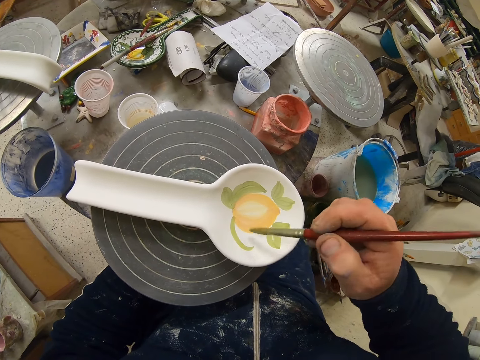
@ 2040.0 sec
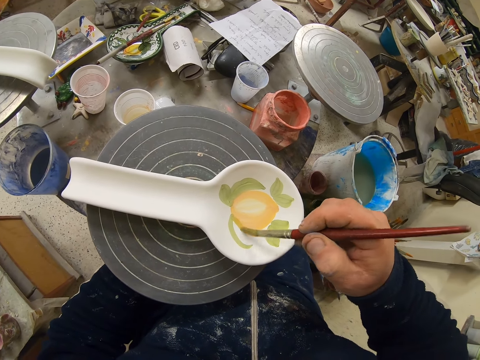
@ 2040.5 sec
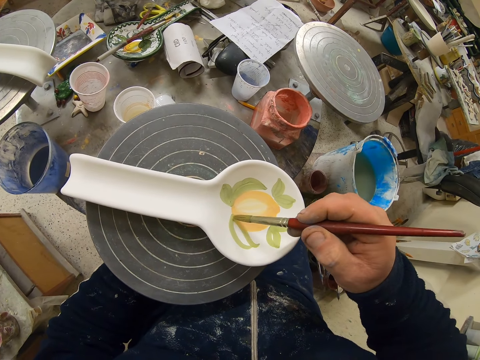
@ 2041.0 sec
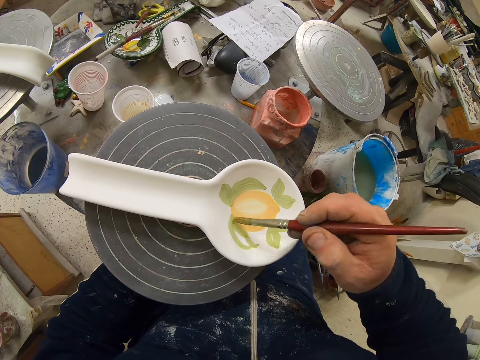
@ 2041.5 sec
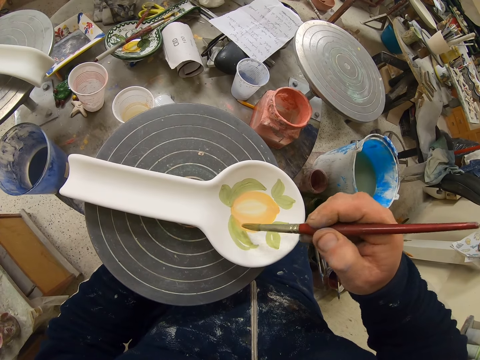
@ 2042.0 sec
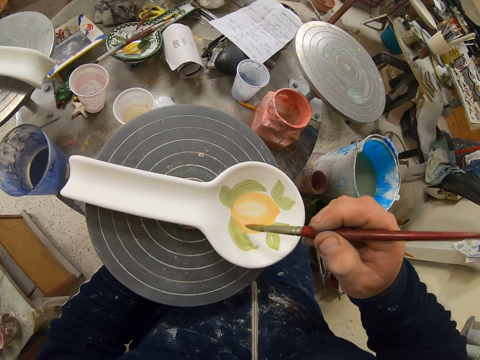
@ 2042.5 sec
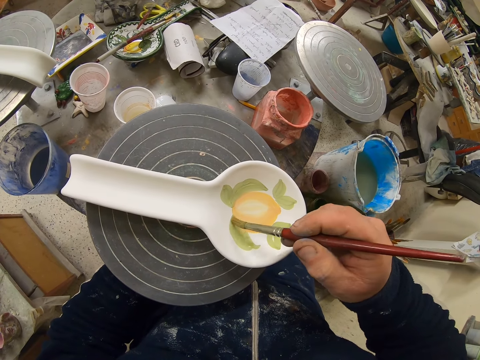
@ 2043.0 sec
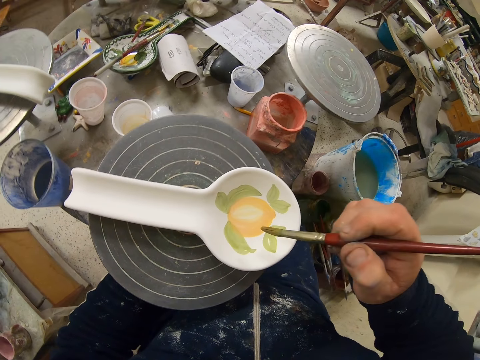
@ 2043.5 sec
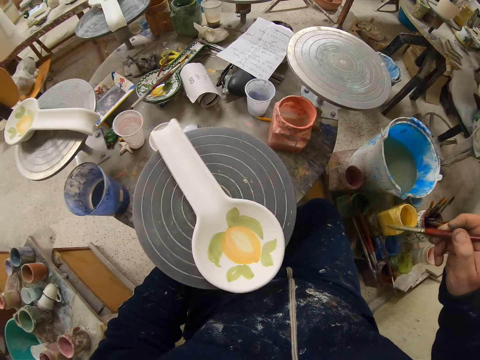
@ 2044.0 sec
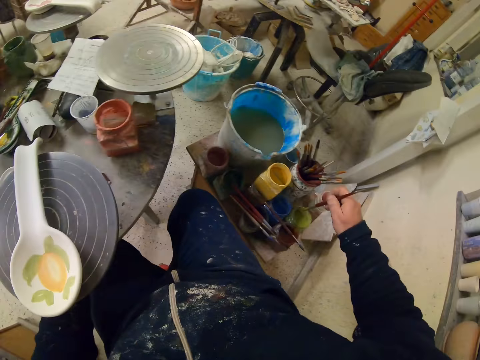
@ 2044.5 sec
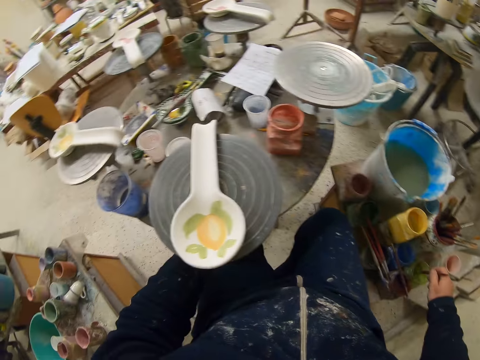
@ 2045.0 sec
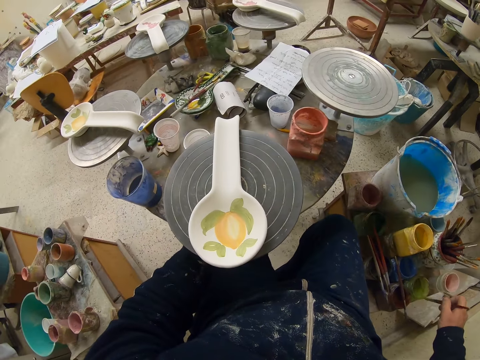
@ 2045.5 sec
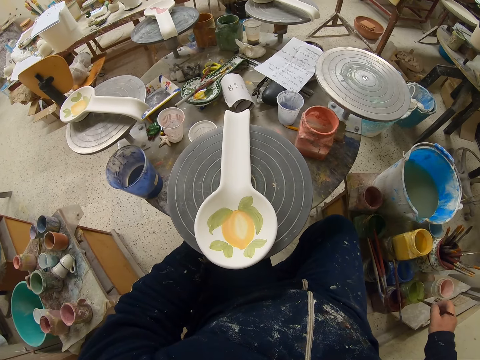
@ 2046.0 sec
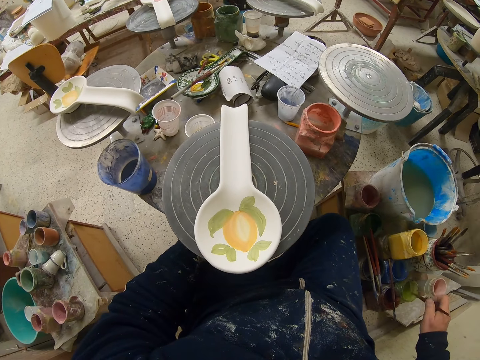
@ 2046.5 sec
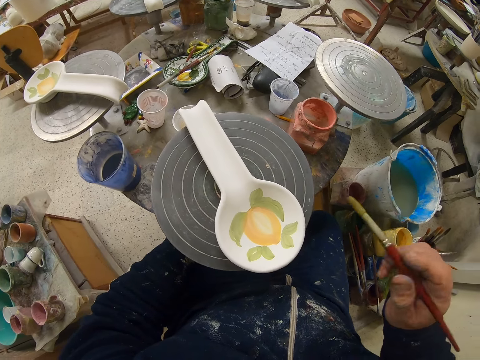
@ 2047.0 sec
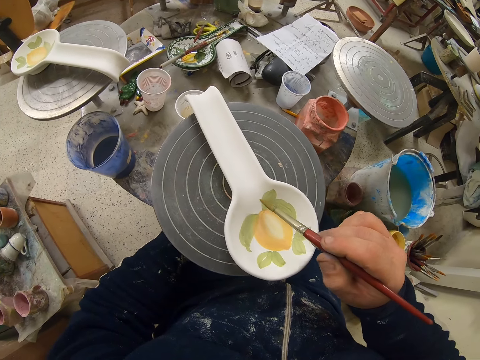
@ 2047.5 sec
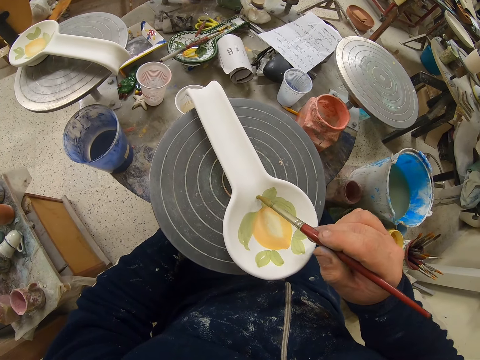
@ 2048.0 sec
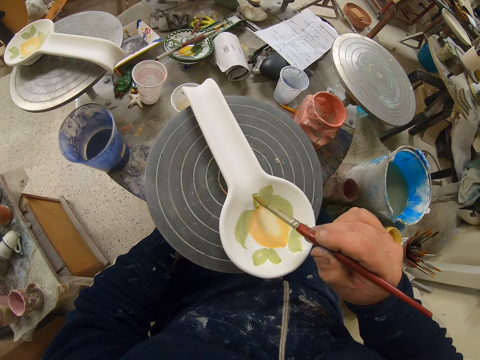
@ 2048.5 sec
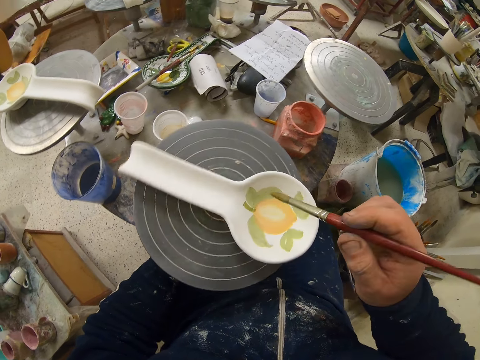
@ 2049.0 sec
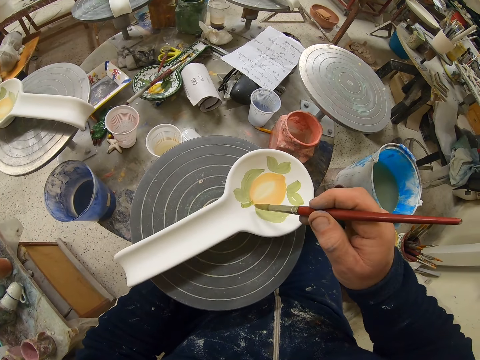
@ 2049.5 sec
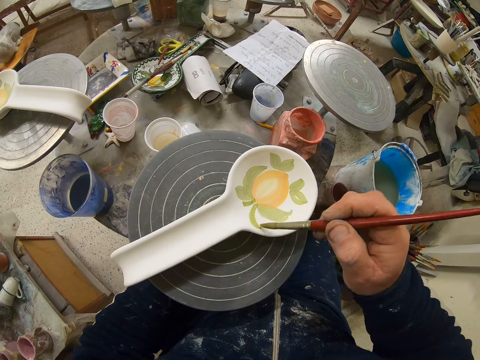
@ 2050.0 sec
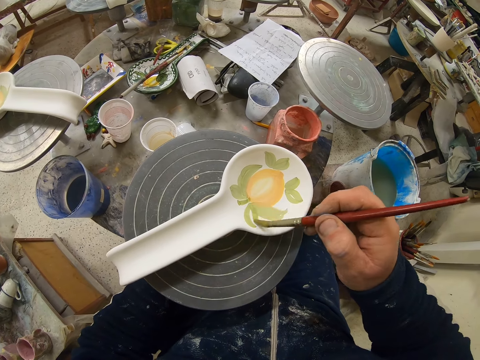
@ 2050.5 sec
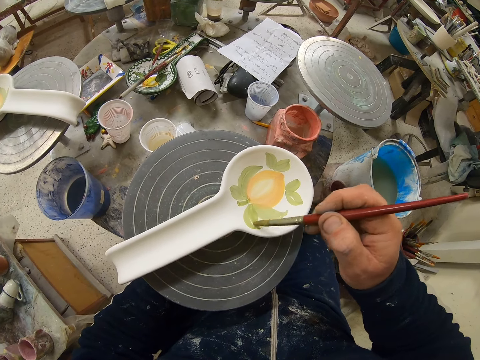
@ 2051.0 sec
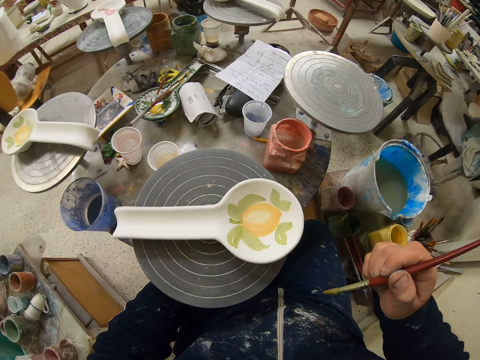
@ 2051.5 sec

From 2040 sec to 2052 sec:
The camera wearer paints the spoon with the paint brush. They turn the stand with the left hand. They dip the paint brush on the paint container. They remove excess paint from the brush and smear the paint brush on the container. They turn the stand with the left hand. They paint the spoon with the paint brush. They turn the stand with the left hand. They paint the spoon with the paint brush.

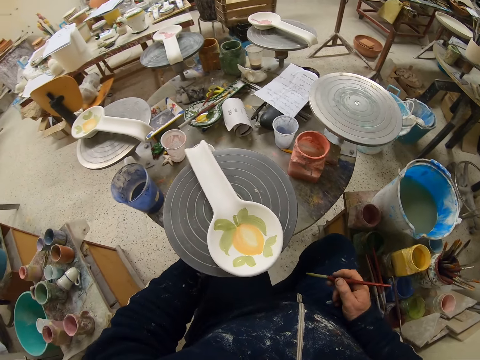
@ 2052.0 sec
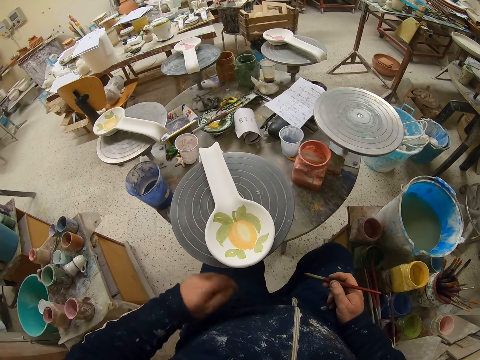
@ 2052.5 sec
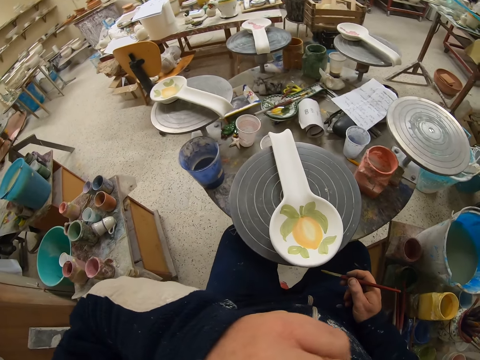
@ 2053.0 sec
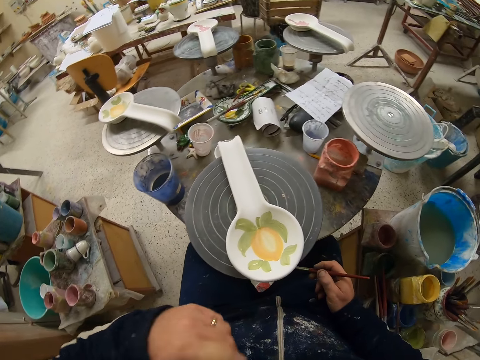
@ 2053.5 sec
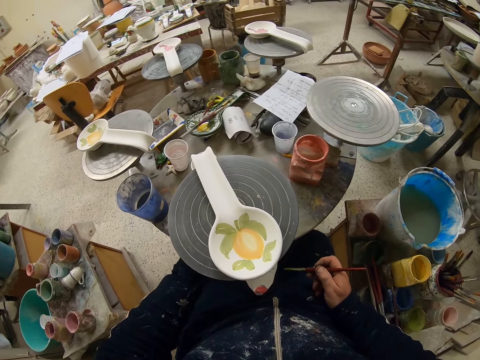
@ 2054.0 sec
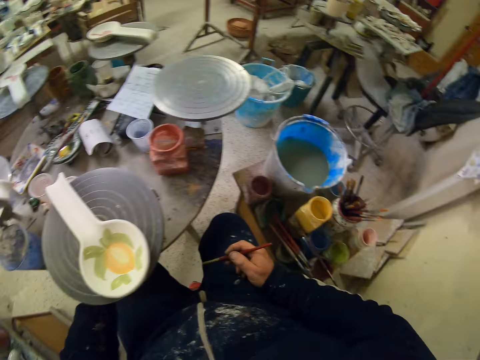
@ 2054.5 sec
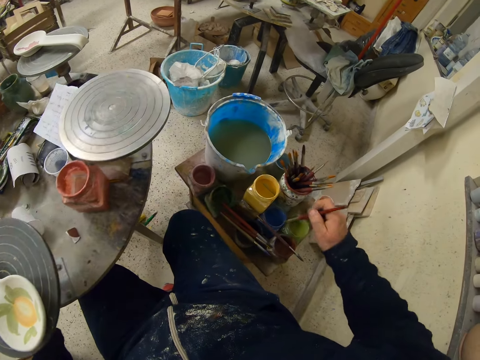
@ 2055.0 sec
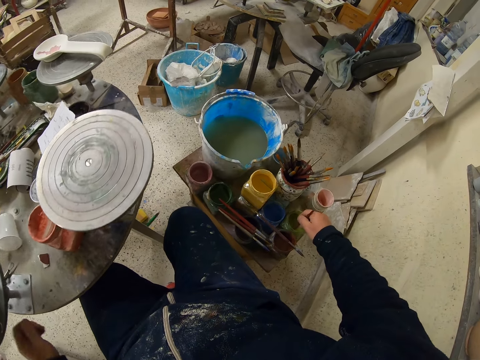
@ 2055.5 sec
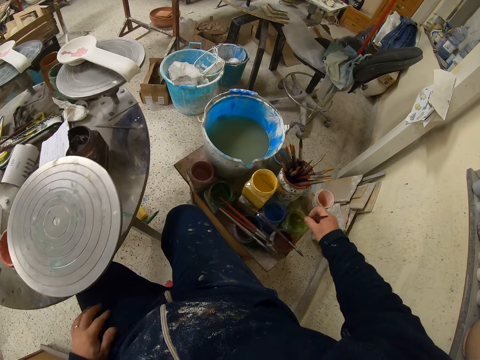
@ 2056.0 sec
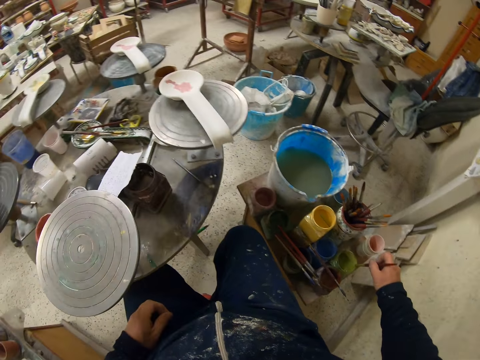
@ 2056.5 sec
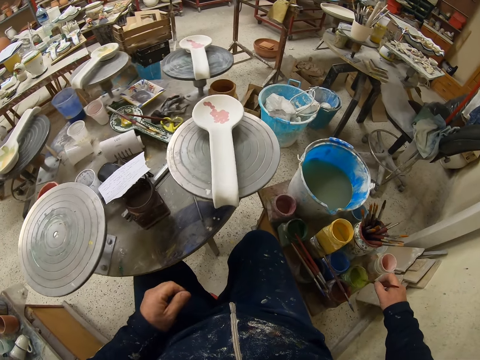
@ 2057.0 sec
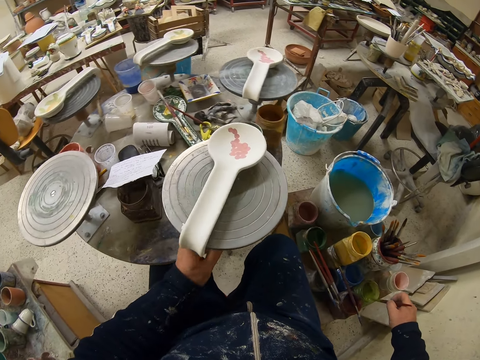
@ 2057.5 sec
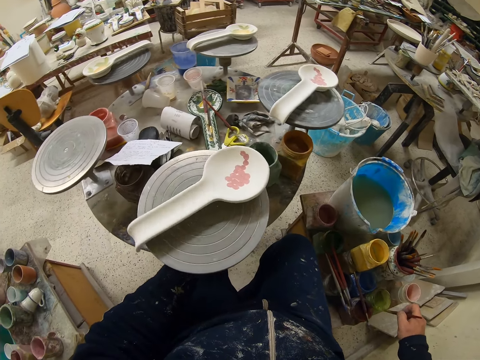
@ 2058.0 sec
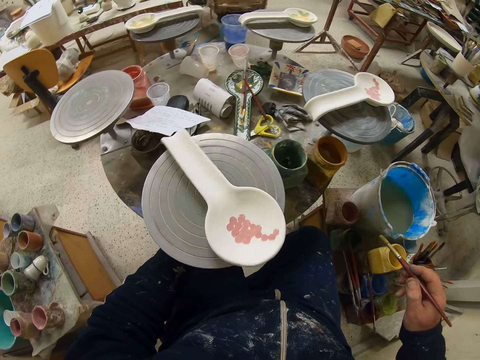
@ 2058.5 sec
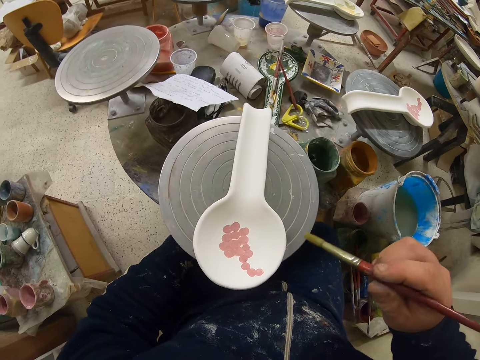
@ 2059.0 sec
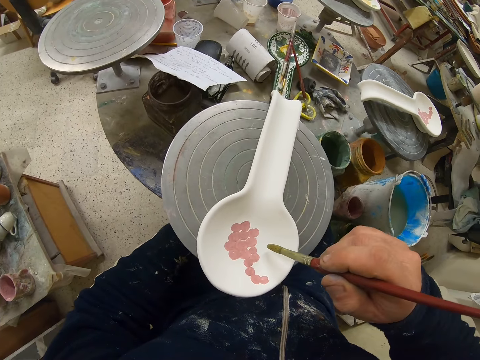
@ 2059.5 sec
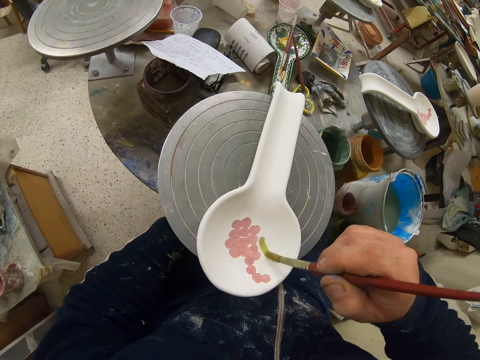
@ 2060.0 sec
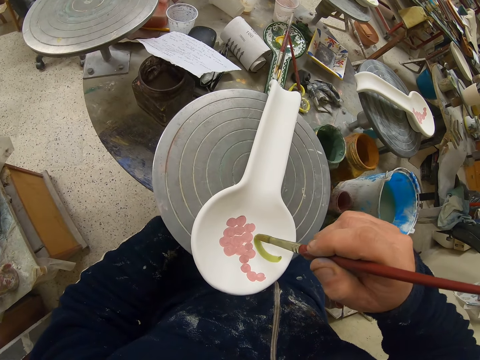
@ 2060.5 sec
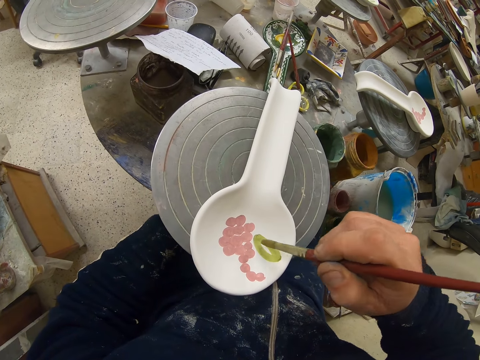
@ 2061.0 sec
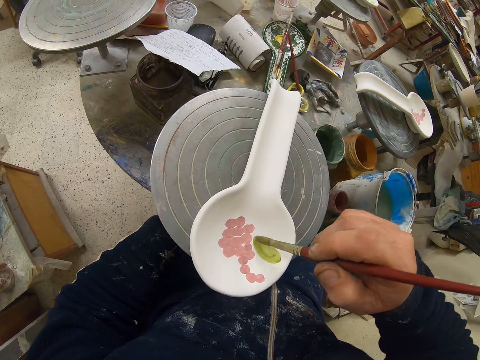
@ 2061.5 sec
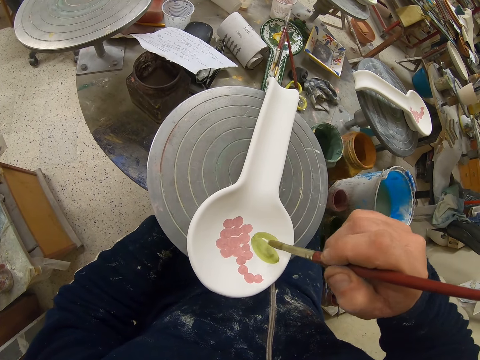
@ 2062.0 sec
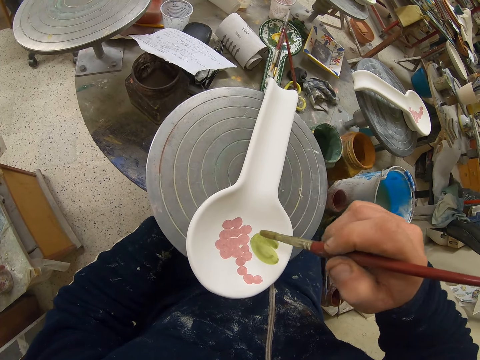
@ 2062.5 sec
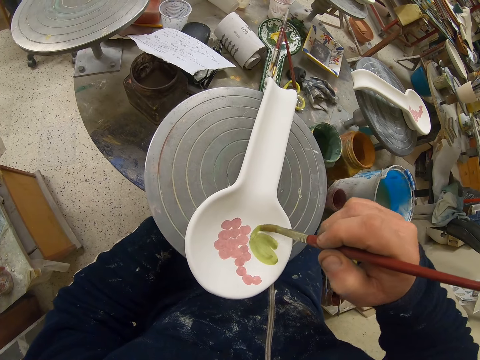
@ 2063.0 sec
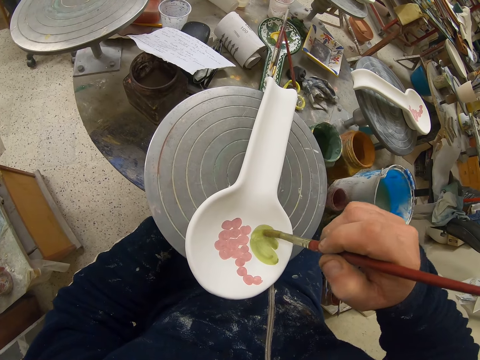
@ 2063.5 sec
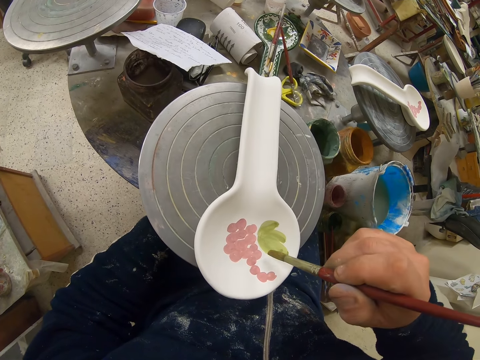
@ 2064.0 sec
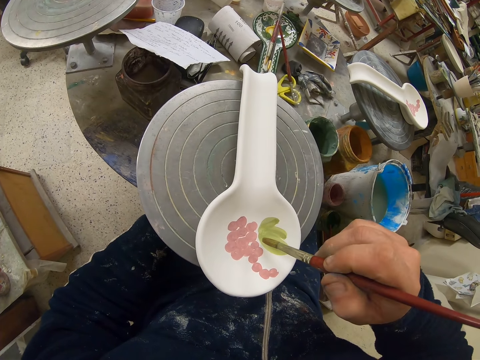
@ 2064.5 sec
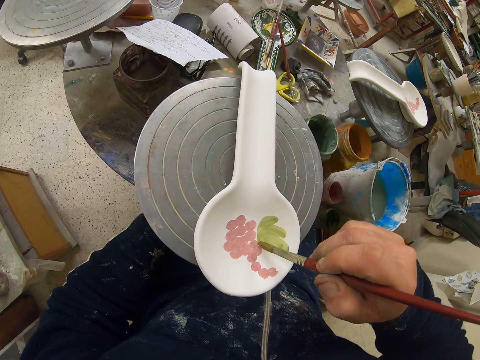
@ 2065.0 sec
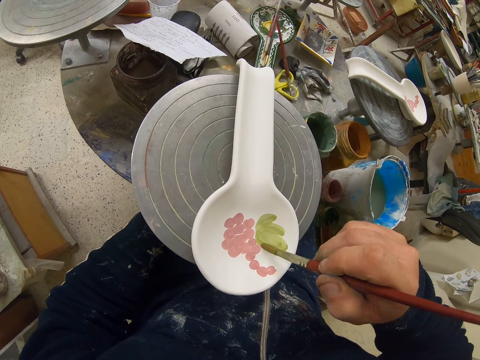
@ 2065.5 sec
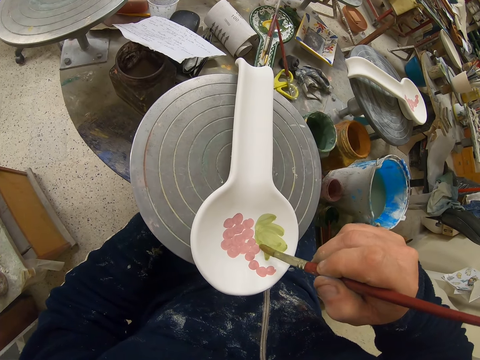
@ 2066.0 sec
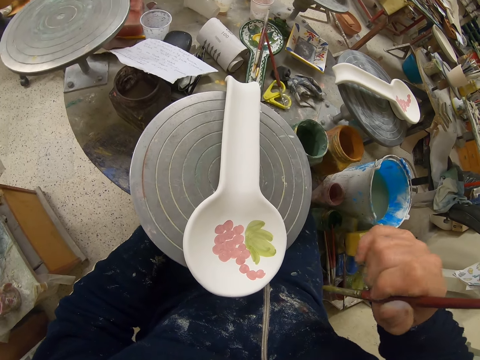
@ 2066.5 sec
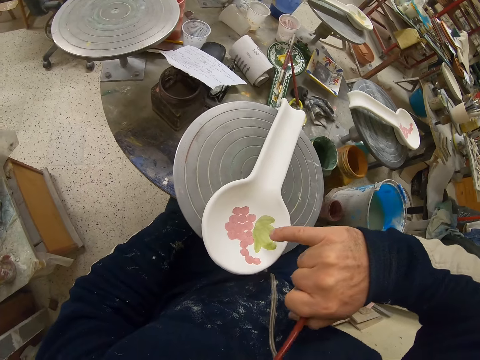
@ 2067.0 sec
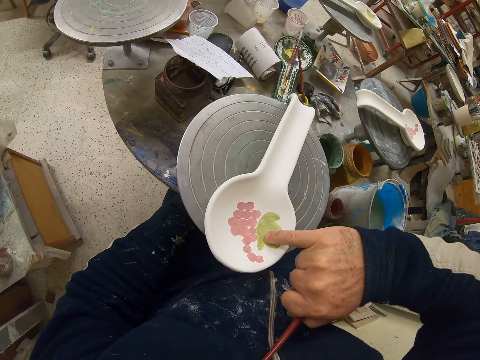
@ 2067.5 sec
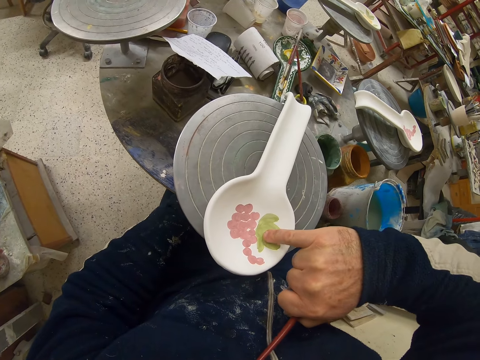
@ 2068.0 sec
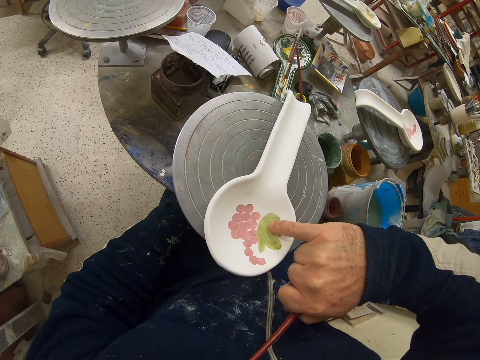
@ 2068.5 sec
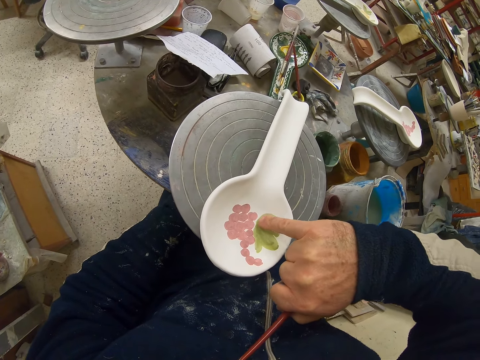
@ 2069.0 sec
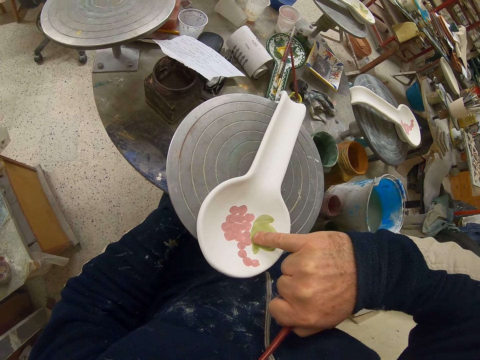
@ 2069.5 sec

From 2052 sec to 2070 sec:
The camera wearer turns the stand with the left hand. They lift the left hand. They touch the face with the left hand. They hold the rotating table with the left hand. They dip the paint brush on the paint container. They spin the rotating table with the left hand. They shake the paint brush. They smear the paint brush on the container and remove excess paint from the brush. They rotate the table with the left hand. They hold the rotating table with the left hand. They paint the spoon with the paint brush. They turn the stand with the left hand. They paint the spoon with the paint brush. They spread the paint on the drawing. They rub the paint with the right pinky finger.
